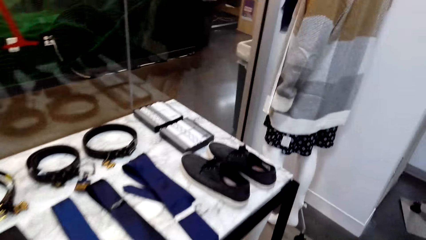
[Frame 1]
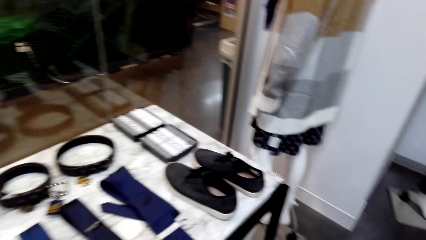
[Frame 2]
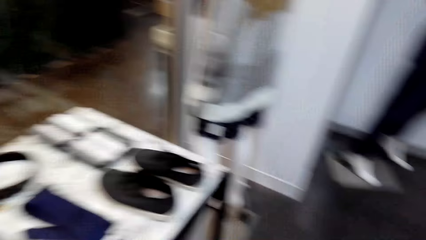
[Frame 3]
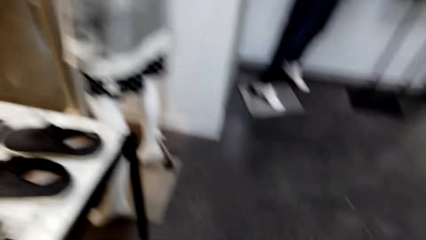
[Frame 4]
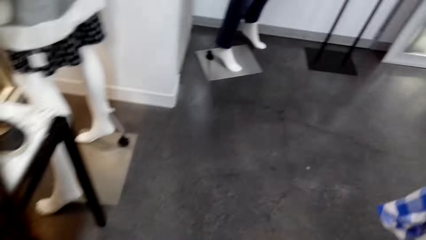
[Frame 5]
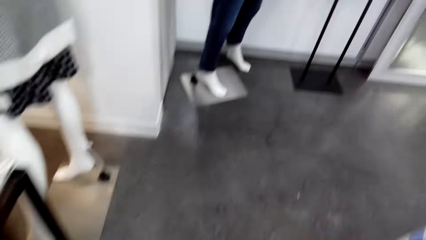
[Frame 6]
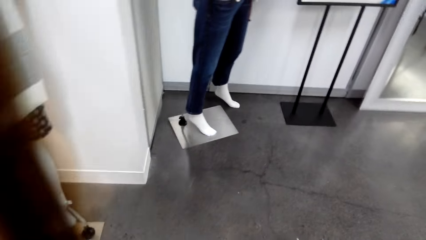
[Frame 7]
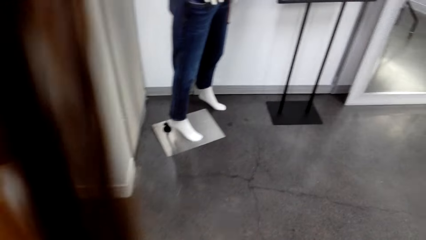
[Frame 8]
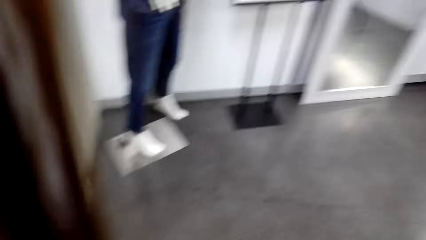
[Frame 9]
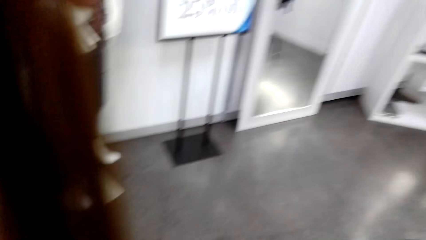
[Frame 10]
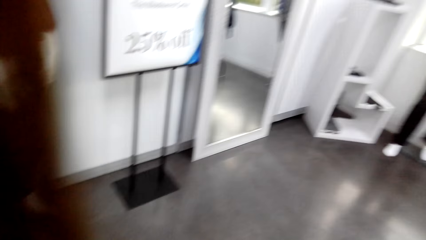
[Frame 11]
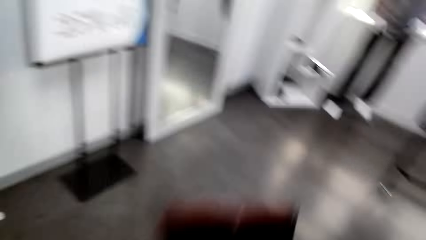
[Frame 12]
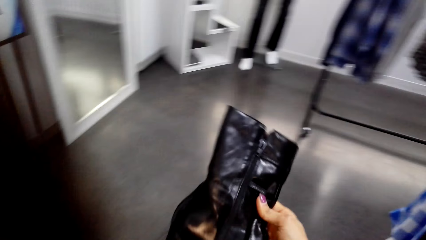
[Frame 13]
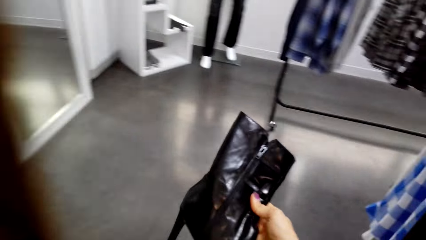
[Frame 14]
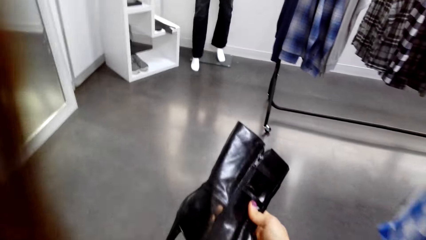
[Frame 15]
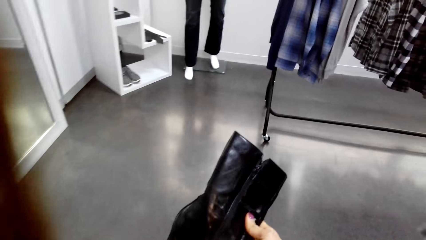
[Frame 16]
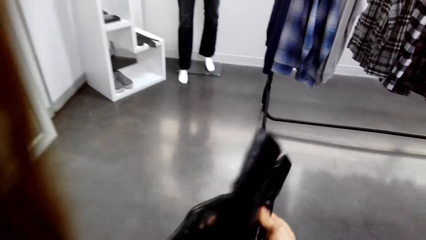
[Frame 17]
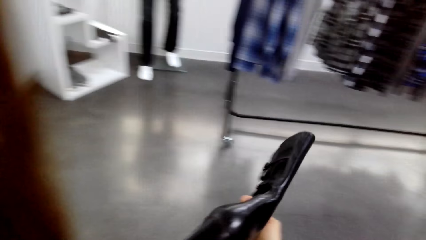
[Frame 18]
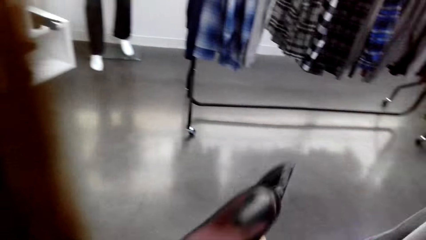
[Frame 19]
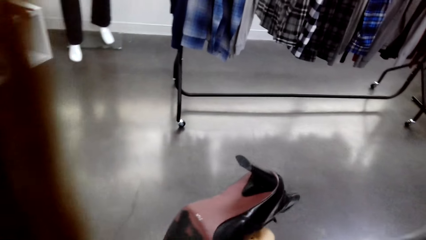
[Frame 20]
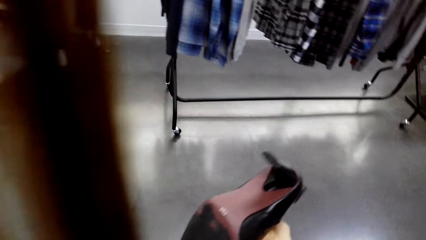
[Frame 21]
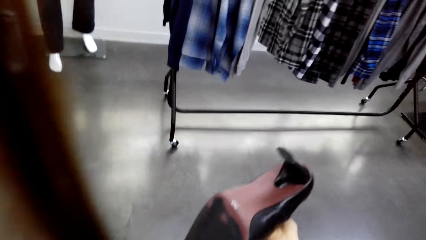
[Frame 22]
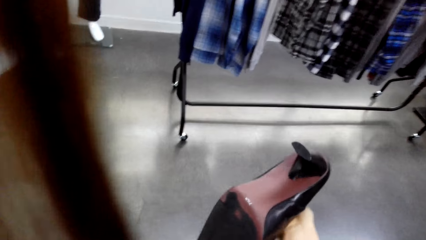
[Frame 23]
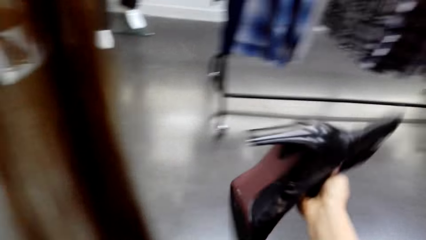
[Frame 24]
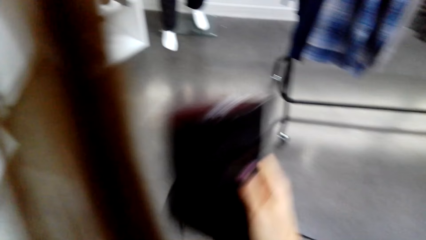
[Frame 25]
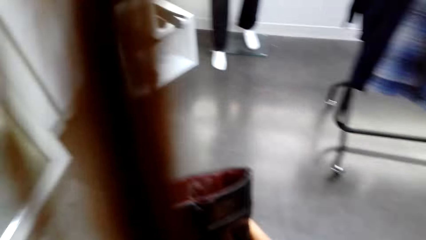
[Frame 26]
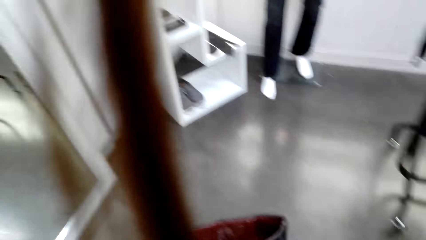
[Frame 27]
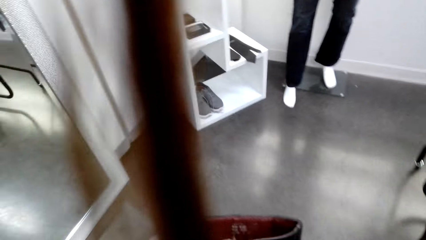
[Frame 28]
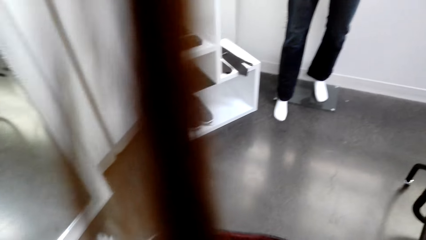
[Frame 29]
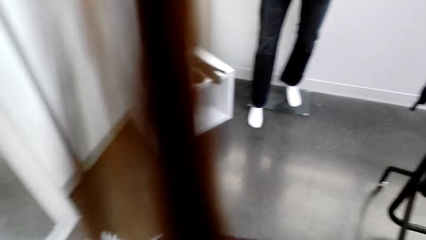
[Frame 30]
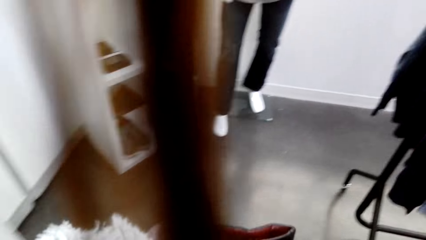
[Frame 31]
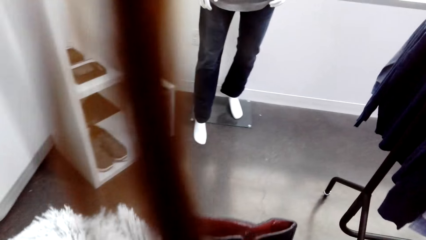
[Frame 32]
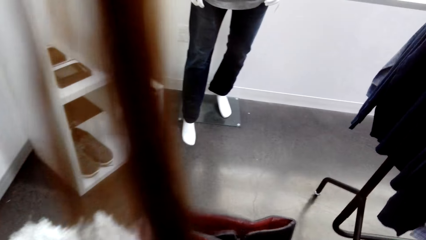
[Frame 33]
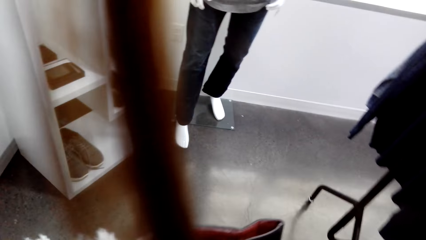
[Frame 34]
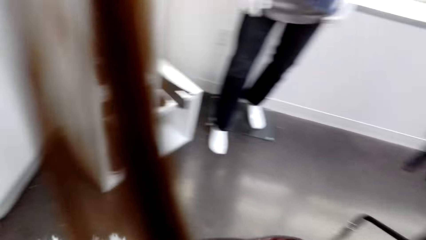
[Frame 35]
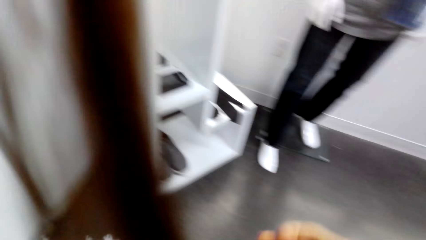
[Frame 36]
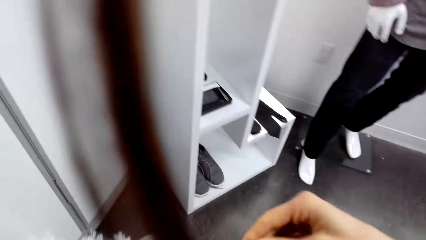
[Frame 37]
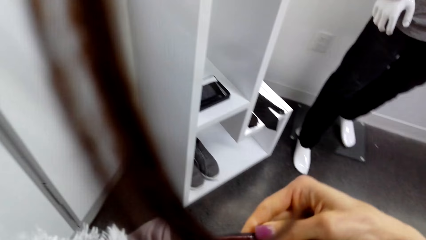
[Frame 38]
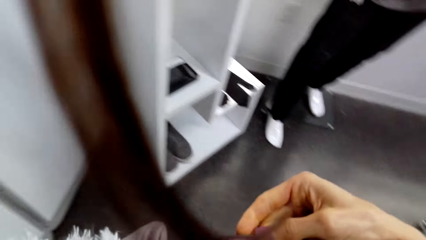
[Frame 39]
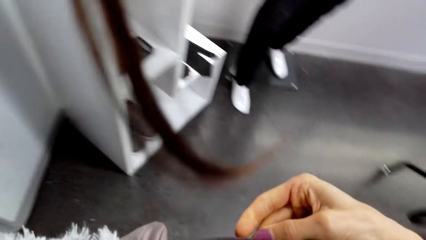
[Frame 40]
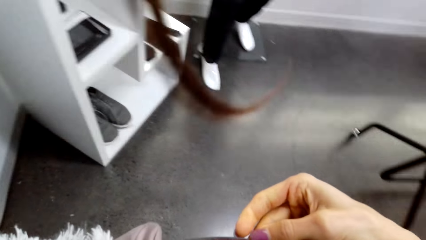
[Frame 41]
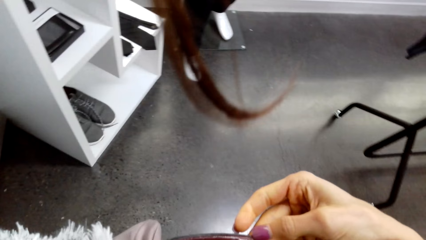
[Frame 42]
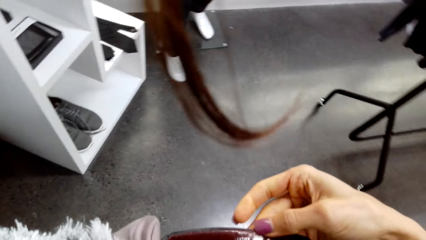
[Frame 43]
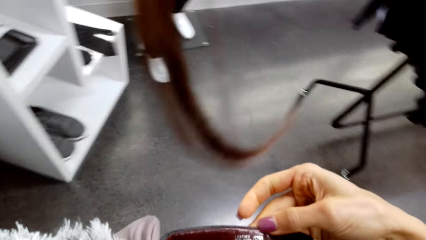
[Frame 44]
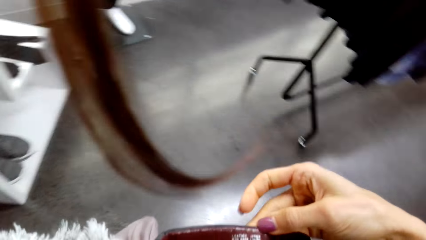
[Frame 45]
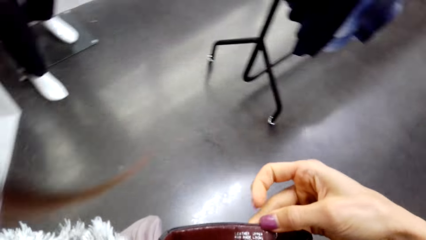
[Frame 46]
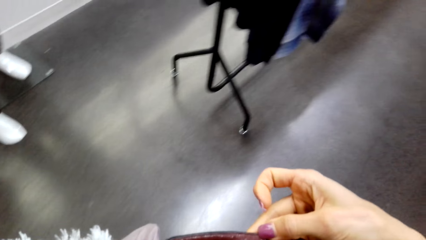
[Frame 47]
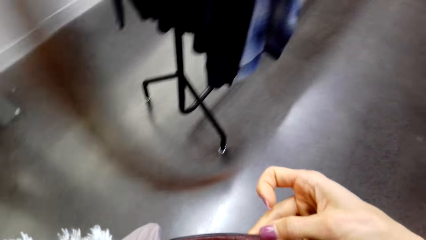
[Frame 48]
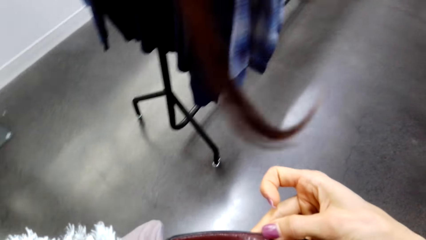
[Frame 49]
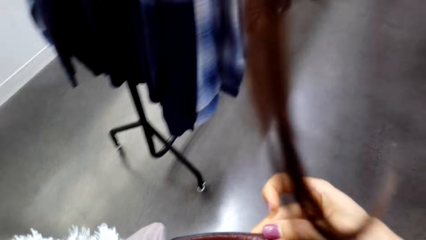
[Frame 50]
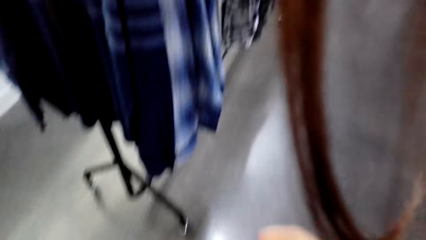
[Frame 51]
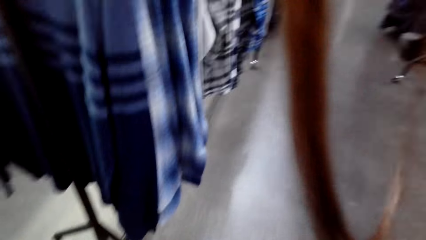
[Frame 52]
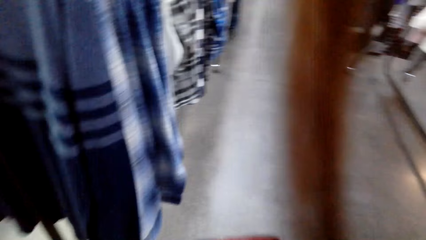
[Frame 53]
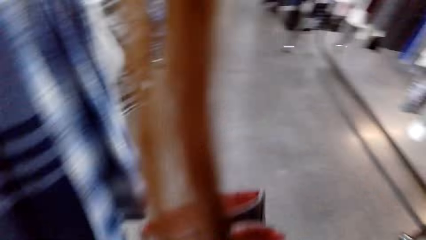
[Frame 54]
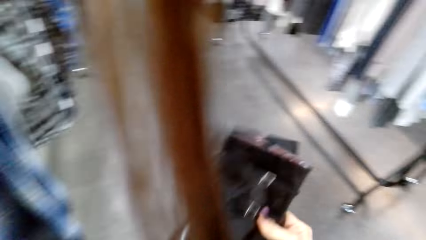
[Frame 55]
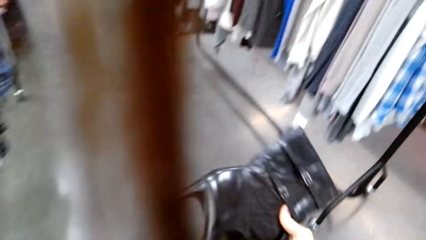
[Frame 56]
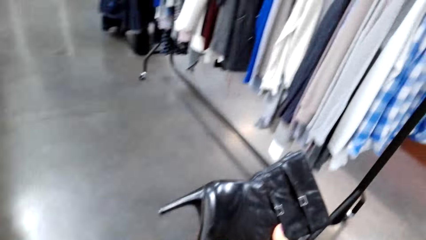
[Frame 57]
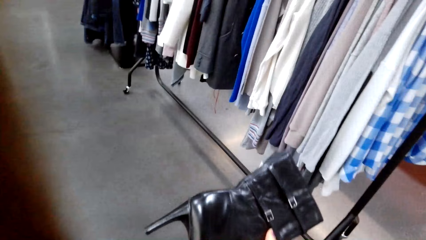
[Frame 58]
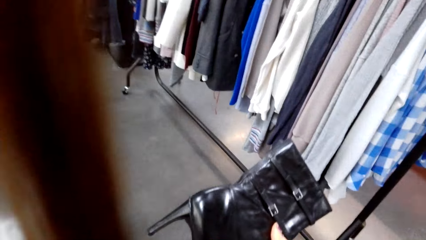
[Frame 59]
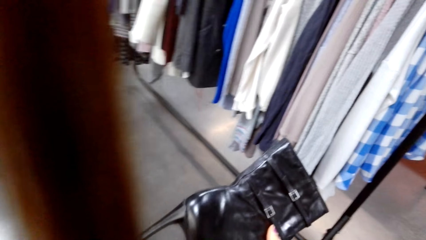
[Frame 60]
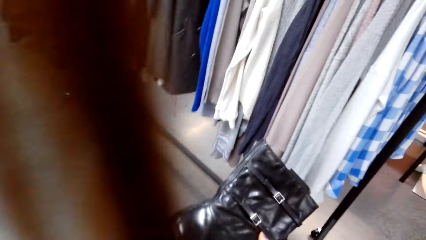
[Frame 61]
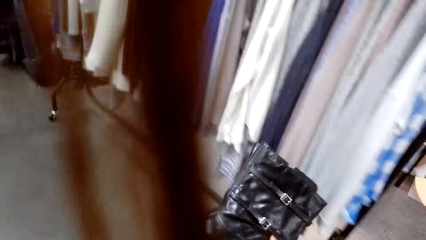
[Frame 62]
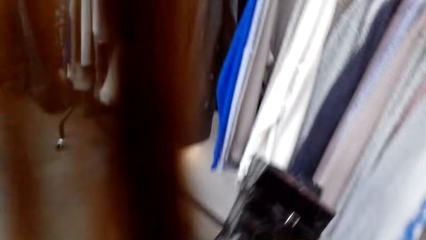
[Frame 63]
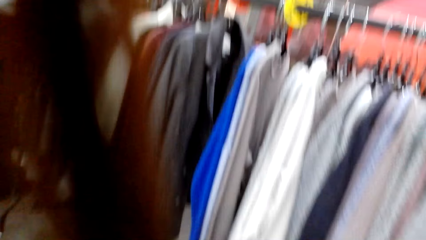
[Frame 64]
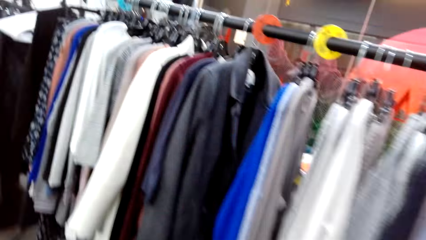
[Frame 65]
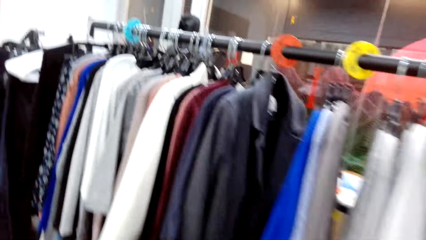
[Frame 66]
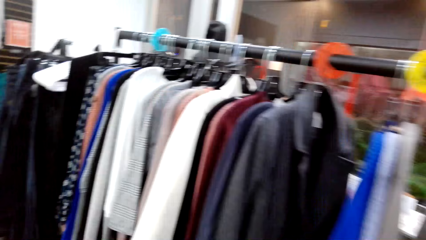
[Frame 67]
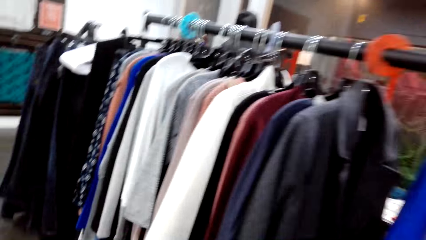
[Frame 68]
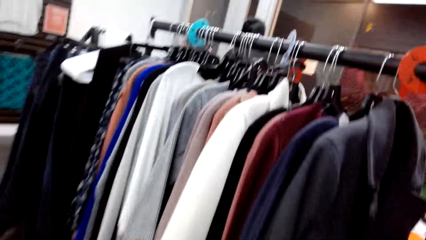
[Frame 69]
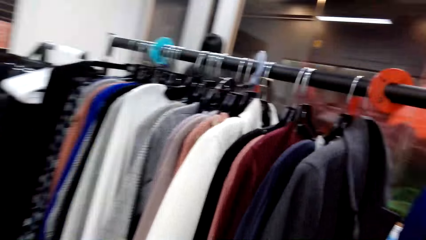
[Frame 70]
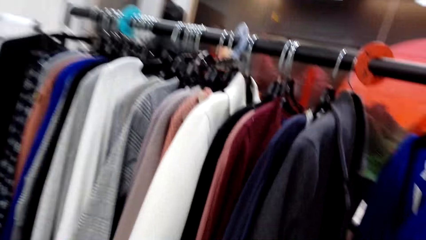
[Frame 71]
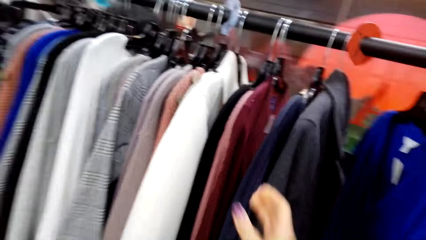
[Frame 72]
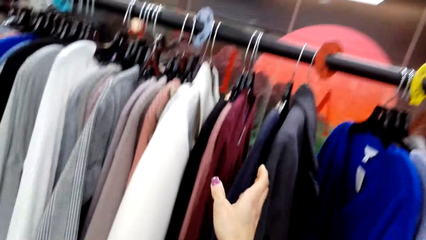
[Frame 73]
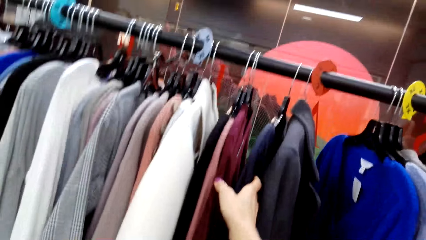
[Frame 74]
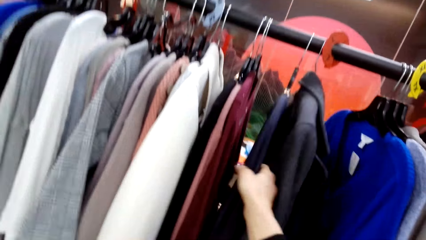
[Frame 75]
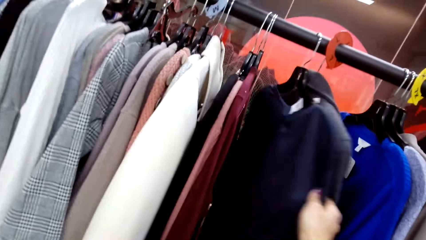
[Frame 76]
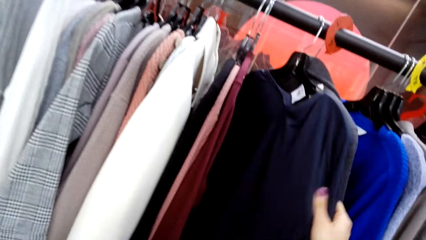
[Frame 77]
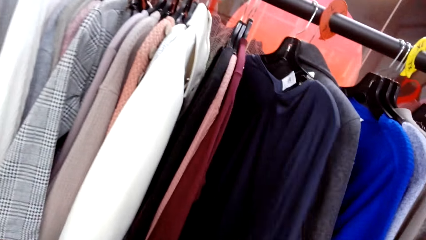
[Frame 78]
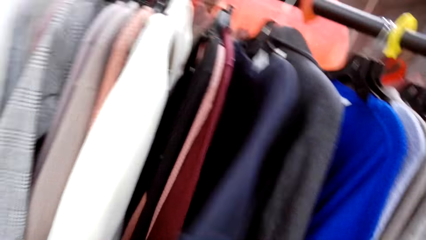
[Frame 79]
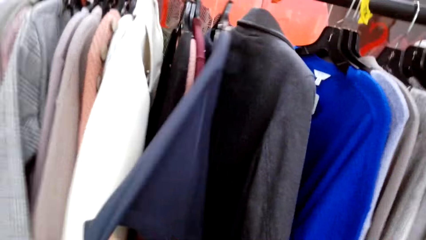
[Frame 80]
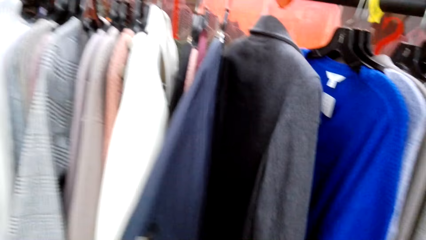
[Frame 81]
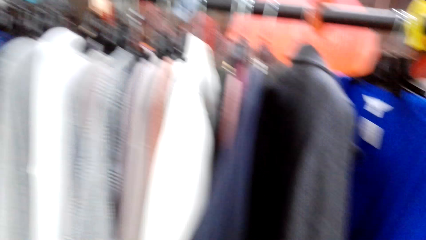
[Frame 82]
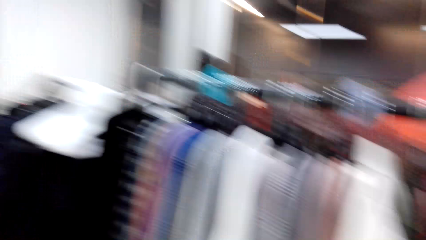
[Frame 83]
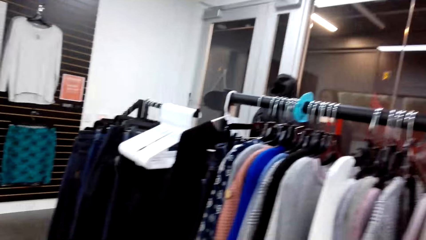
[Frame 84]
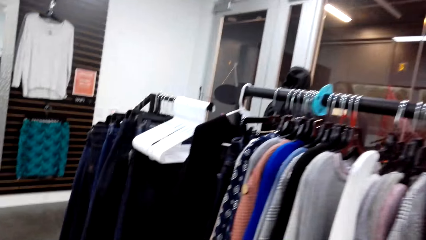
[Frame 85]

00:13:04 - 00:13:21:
The camera wearer walks around. They display the shoe. They look at the boot. They touch the shoe in the shopping basket. They display the shoe. They peruse the clothes on the clothes rack.
